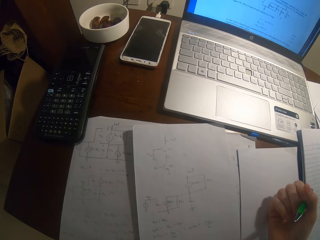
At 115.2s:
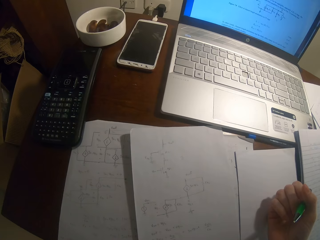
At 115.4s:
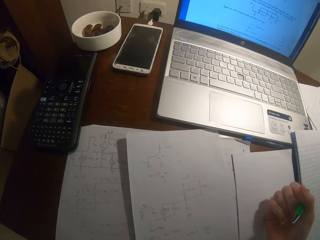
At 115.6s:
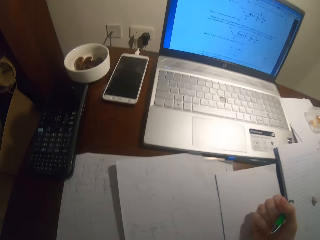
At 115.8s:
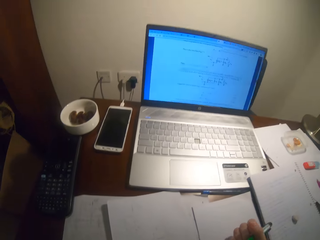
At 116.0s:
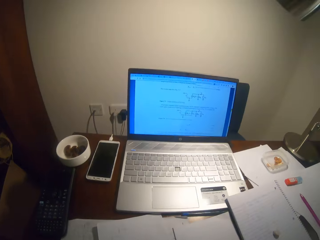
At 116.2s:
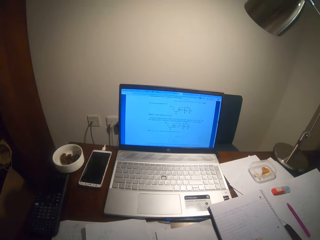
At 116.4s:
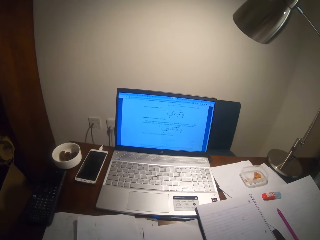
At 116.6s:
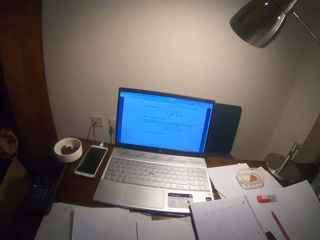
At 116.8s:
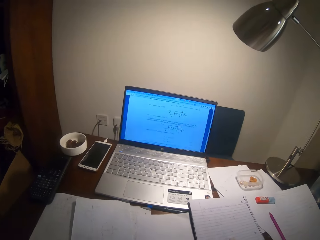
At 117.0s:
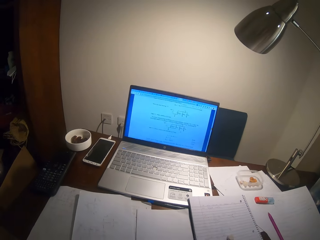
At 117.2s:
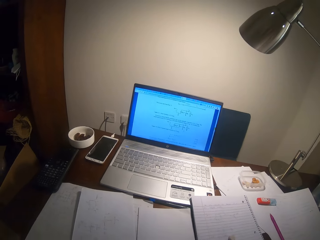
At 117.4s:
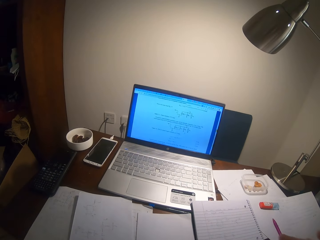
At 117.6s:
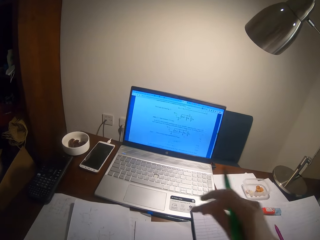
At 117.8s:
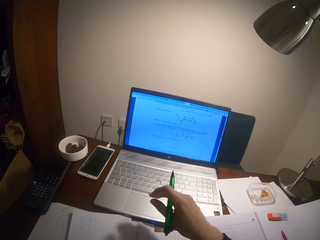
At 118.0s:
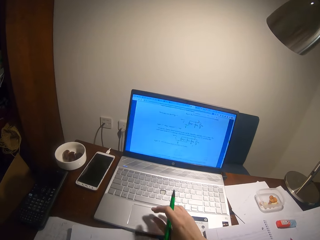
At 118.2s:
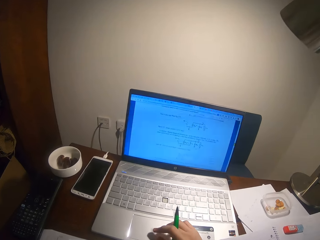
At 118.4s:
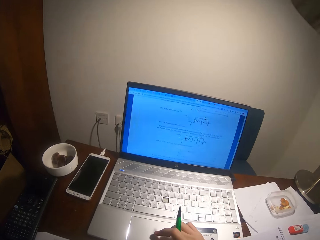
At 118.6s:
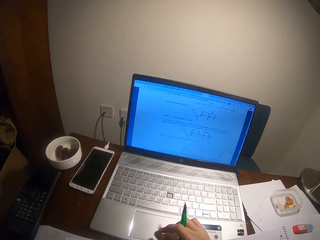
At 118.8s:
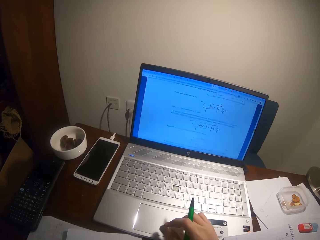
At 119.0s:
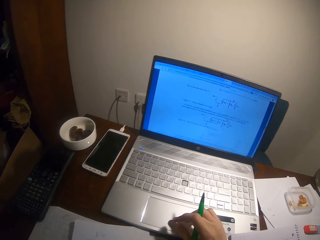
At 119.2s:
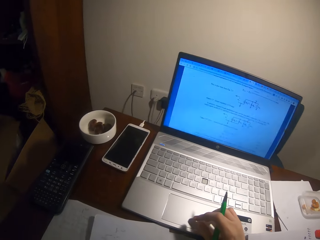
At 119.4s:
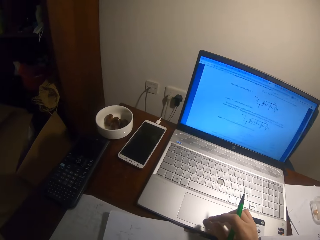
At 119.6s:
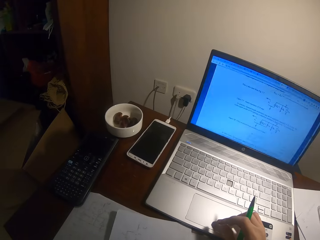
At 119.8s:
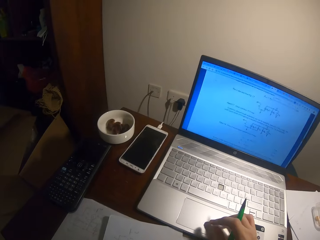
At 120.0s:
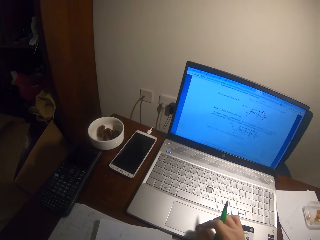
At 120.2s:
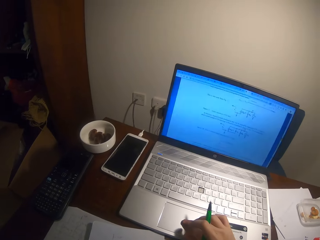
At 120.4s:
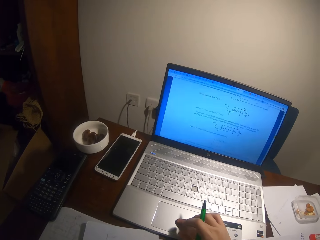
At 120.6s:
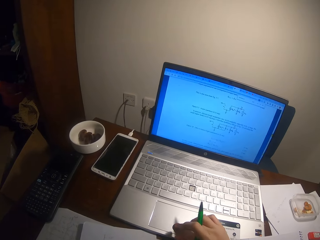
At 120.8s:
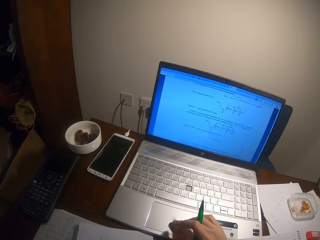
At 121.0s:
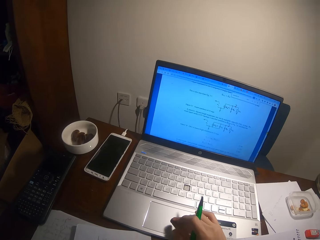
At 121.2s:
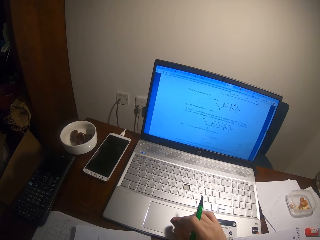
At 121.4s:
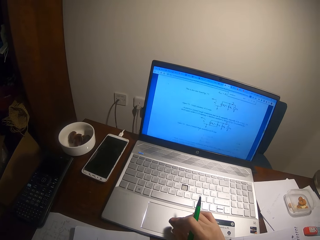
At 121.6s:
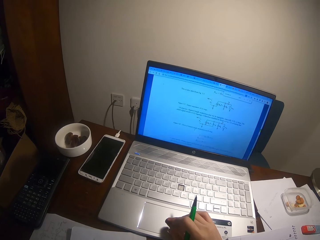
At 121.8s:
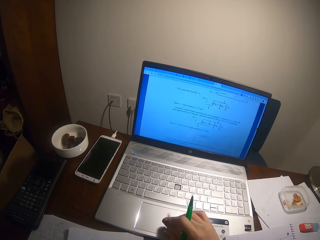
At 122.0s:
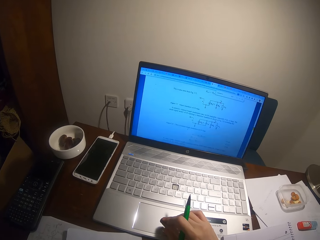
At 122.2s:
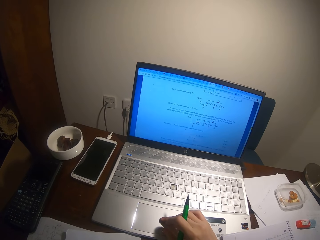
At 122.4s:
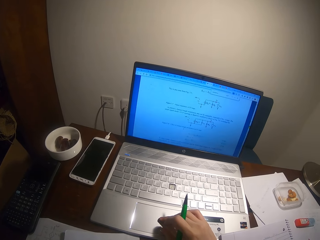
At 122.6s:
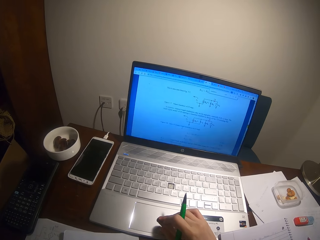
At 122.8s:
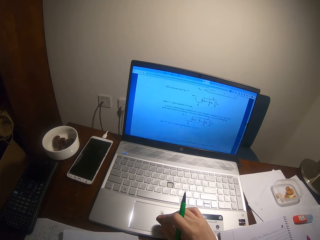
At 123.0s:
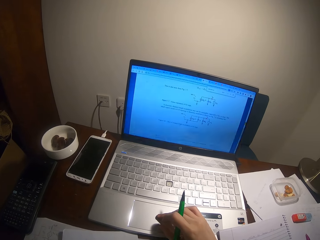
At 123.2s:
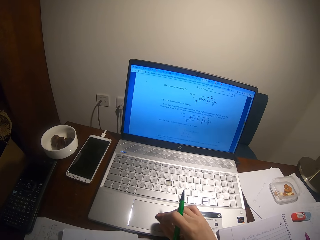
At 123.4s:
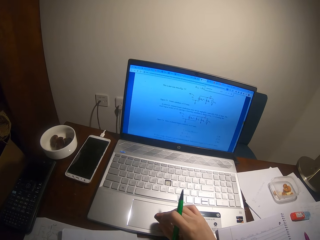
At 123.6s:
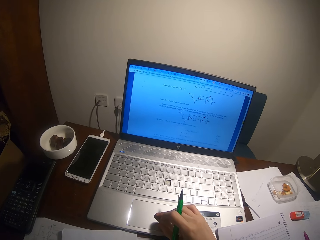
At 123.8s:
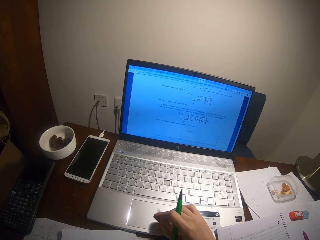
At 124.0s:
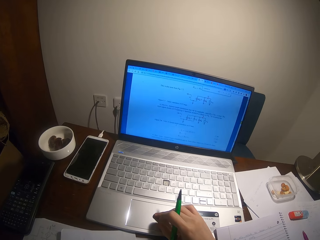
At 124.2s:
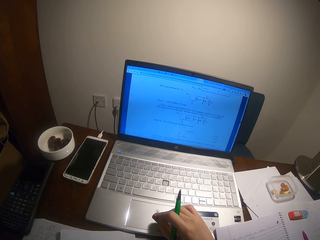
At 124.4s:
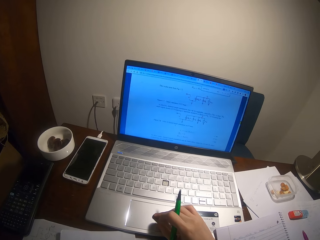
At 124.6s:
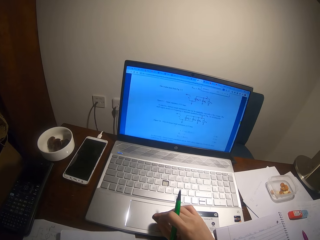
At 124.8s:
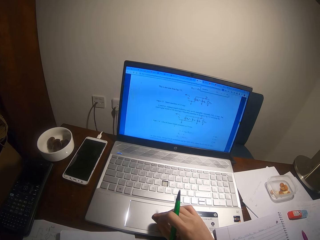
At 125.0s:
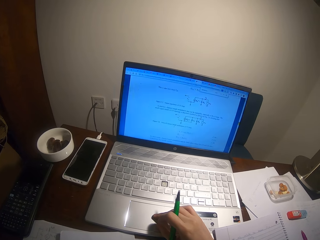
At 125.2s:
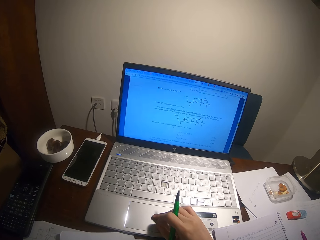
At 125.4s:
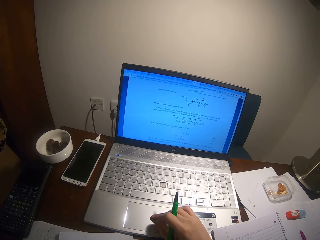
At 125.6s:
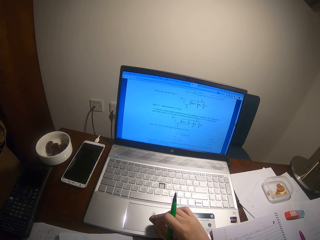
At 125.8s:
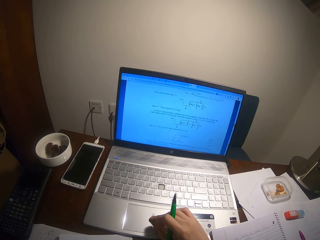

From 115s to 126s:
The camera wearer turns around the room. They operate the laptop. They stare at the laptop. They operate the laptop.

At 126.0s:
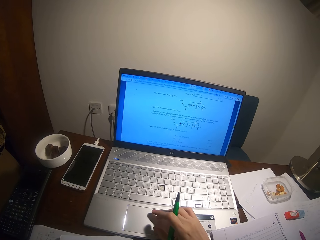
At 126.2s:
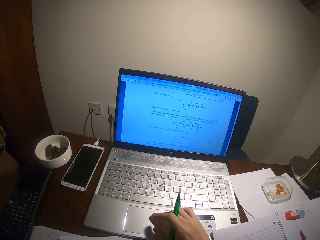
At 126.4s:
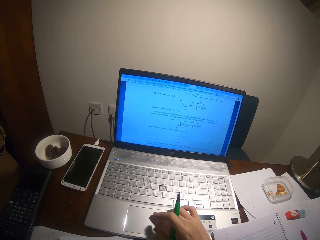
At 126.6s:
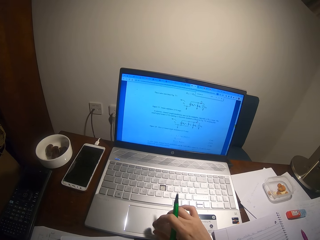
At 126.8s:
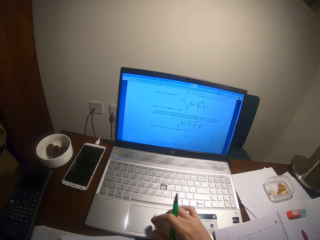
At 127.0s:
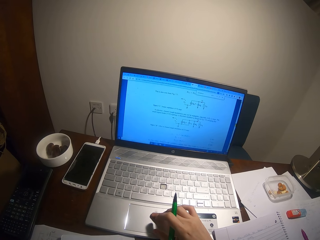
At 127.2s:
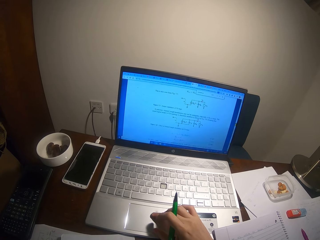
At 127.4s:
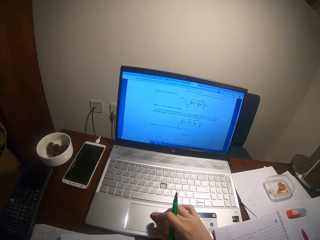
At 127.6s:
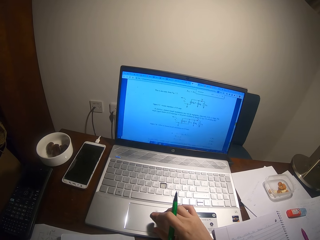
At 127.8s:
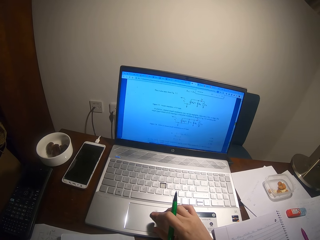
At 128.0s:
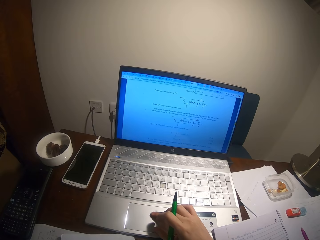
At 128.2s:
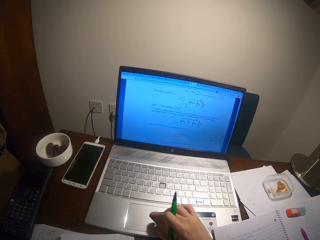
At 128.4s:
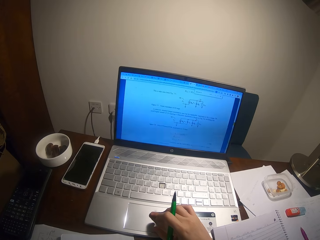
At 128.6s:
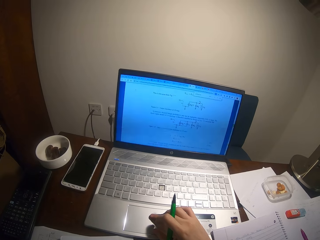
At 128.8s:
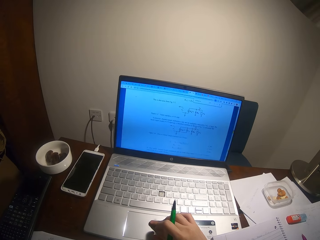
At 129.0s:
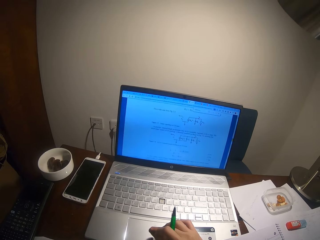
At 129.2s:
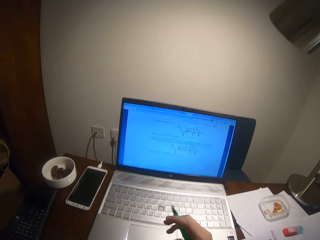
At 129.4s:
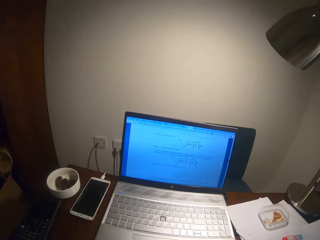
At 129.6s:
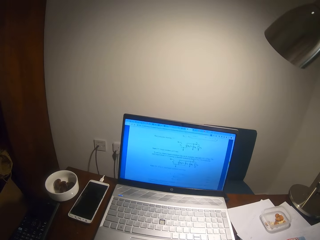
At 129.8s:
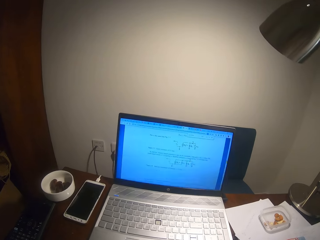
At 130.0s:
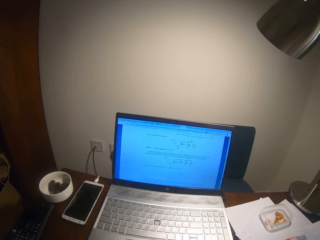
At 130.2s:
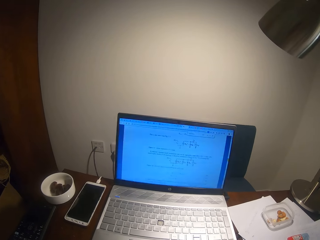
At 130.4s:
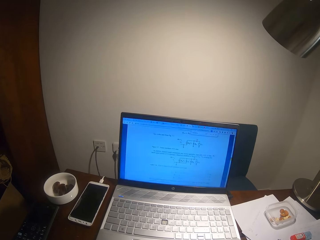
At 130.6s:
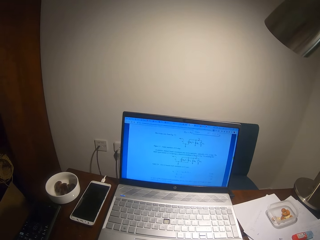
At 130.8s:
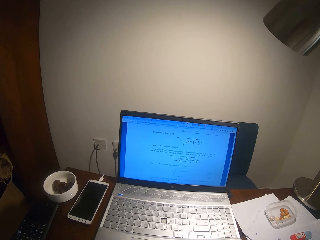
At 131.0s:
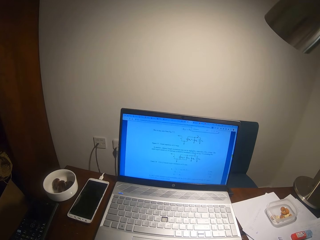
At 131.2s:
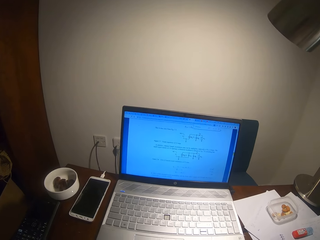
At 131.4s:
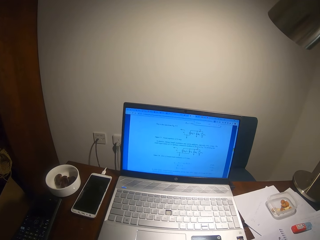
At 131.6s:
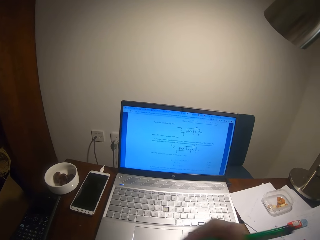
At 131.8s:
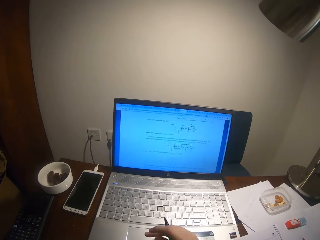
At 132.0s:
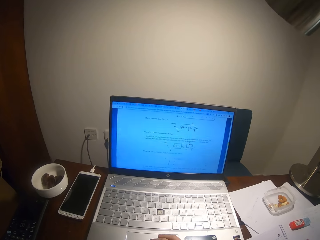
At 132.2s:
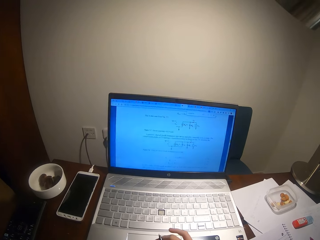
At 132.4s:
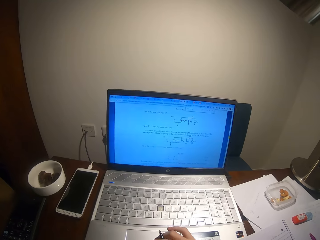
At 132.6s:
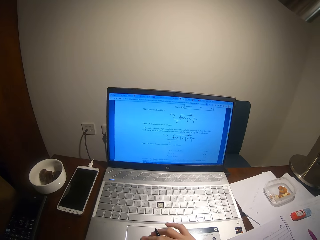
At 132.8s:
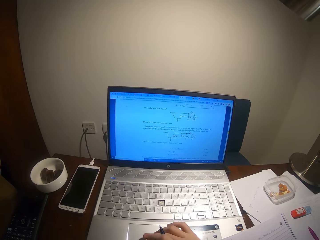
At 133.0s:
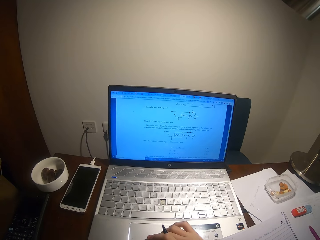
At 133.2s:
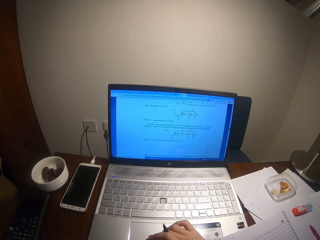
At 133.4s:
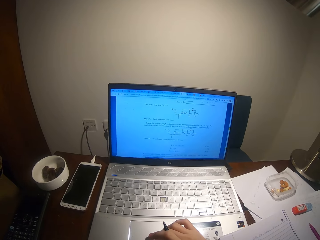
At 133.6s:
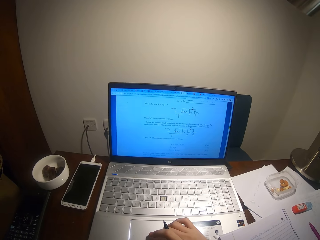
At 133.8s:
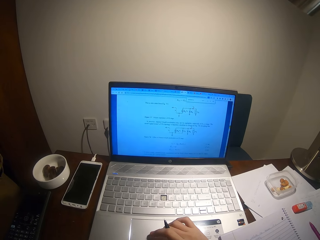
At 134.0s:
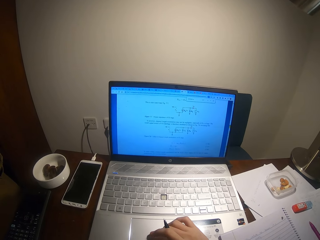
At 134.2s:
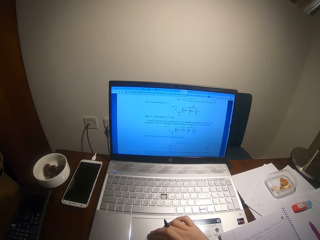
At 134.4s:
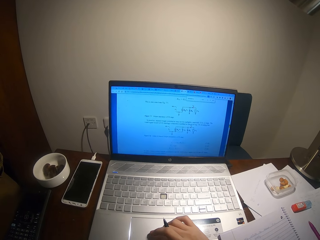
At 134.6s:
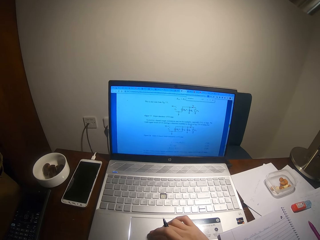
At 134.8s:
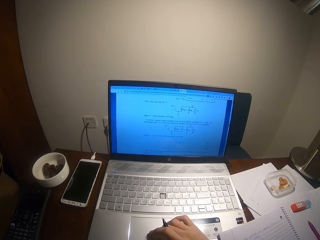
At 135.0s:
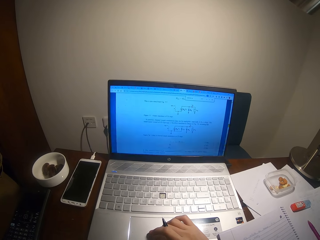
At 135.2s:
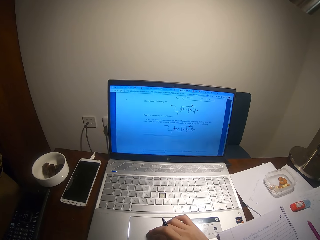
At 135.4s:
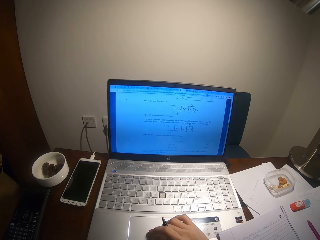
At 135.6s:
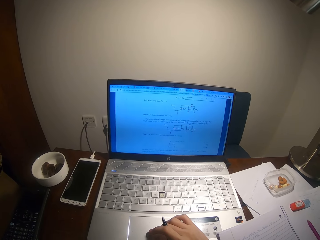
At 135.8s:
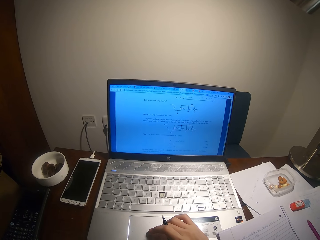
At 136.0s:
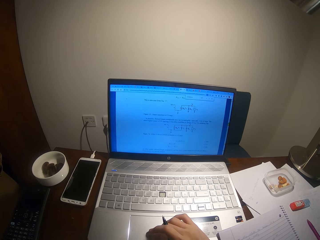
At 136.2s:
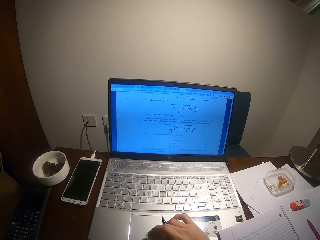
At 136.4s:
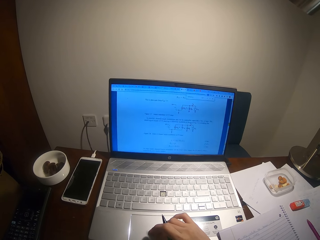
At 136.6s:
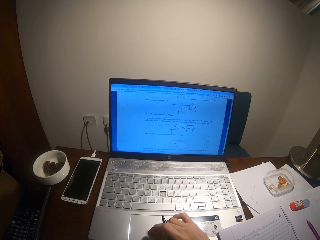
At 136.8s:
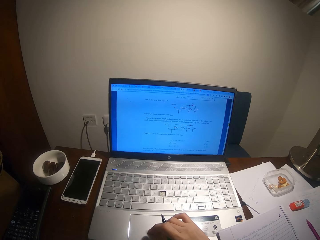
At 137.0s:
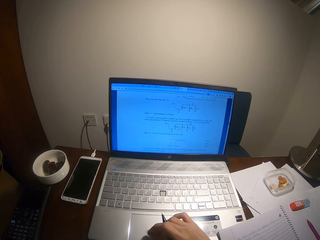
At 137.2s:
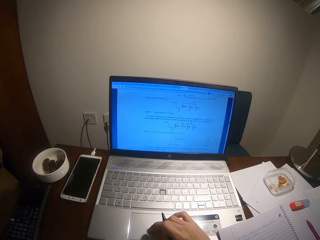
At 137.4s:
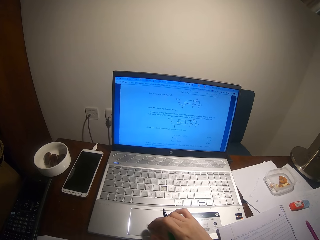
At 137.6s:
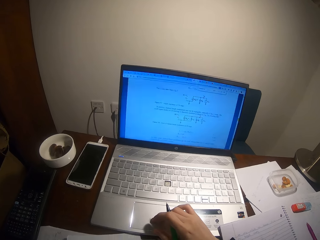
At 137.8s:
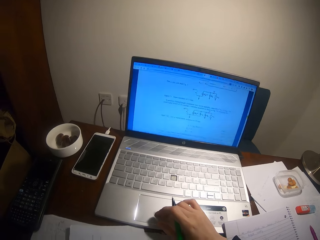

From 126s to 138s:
The camera wearer stares at the laptop. They operate the laptop.
